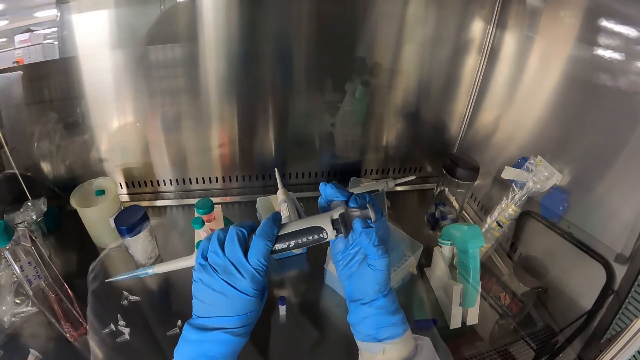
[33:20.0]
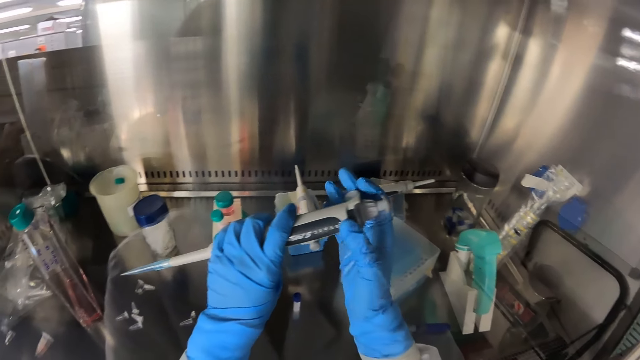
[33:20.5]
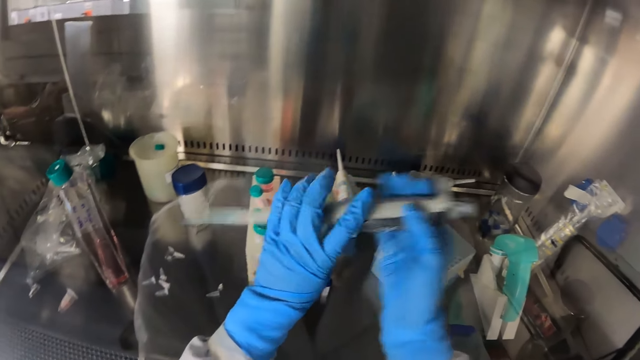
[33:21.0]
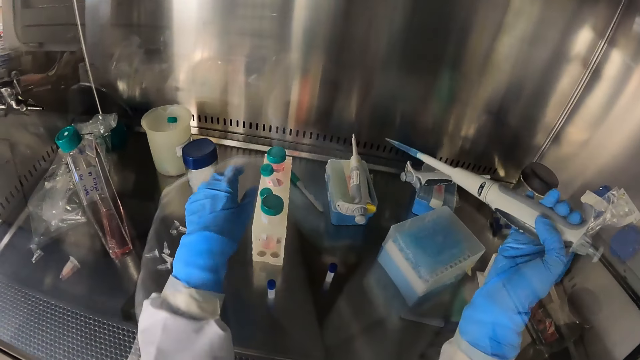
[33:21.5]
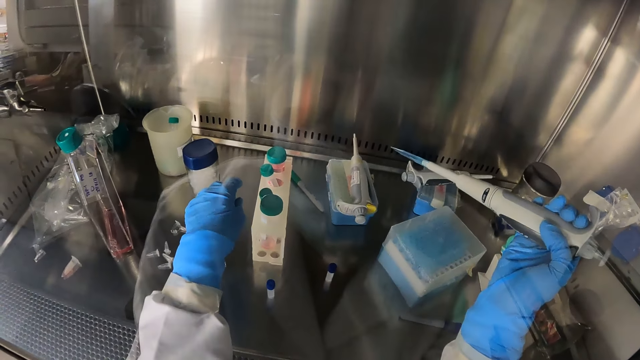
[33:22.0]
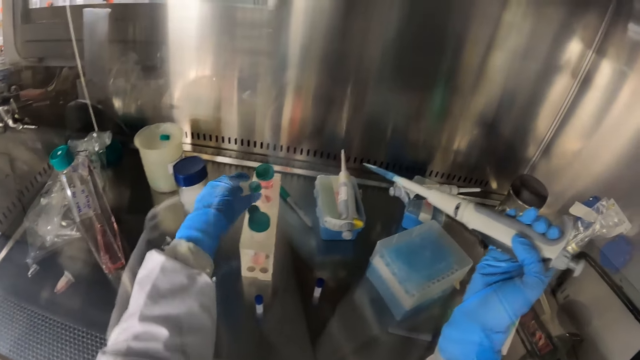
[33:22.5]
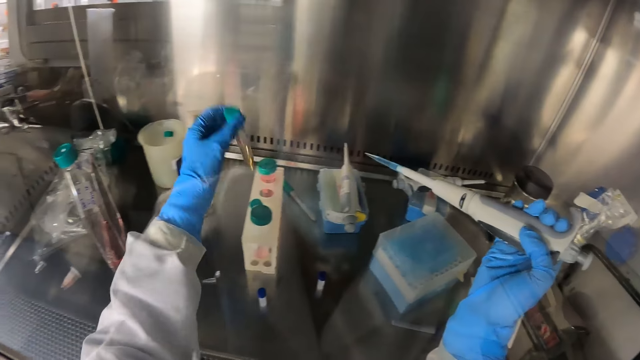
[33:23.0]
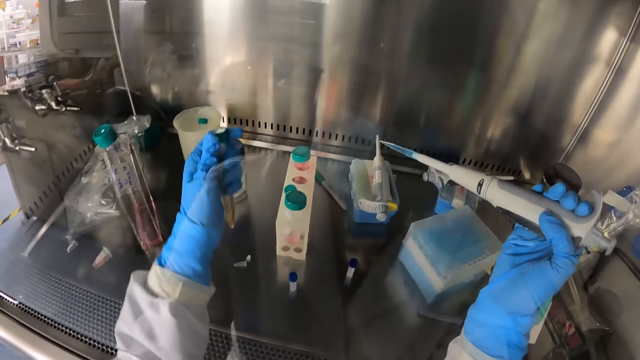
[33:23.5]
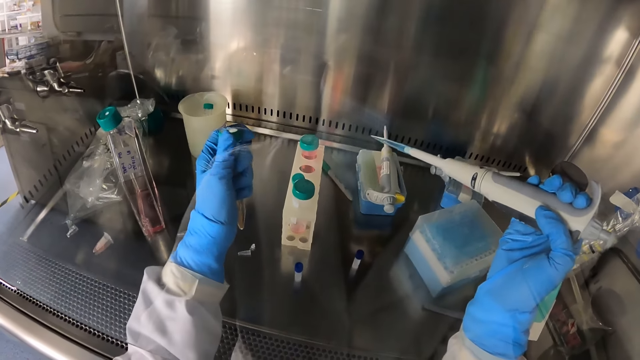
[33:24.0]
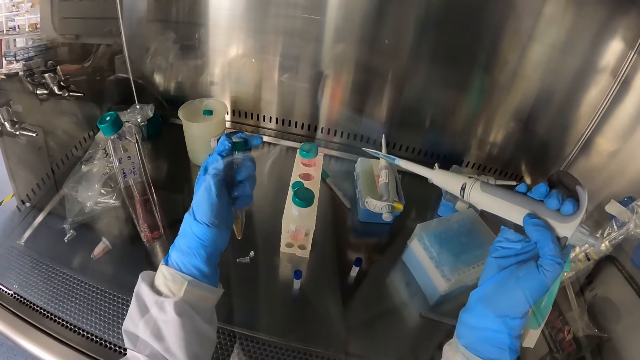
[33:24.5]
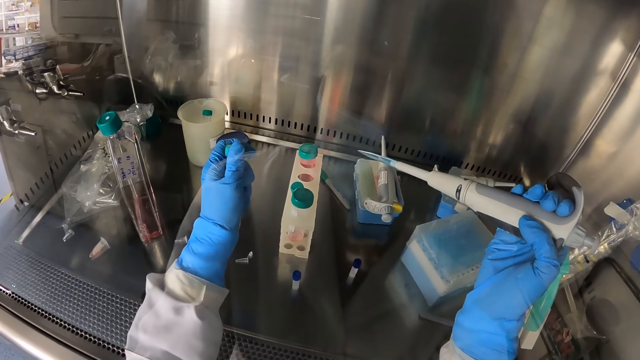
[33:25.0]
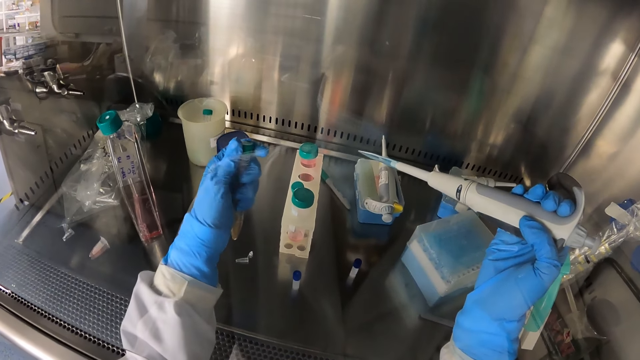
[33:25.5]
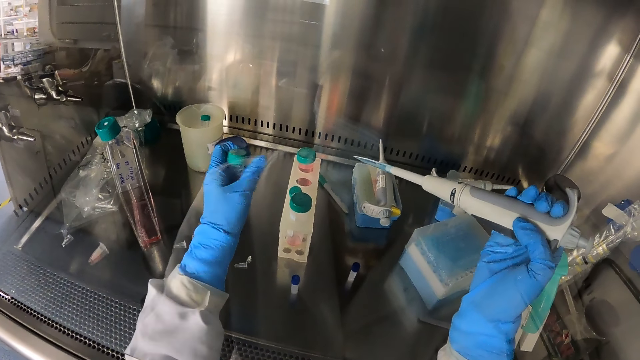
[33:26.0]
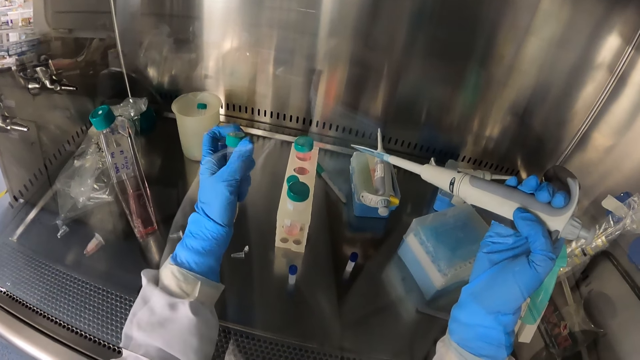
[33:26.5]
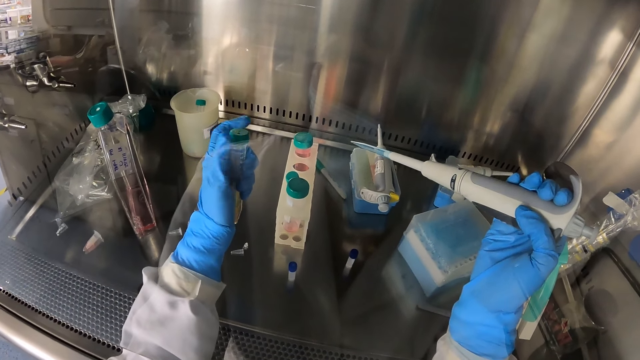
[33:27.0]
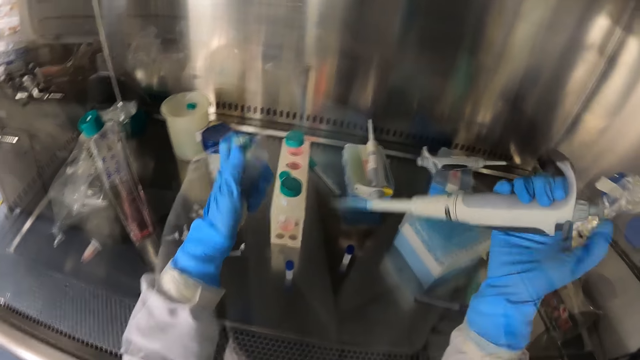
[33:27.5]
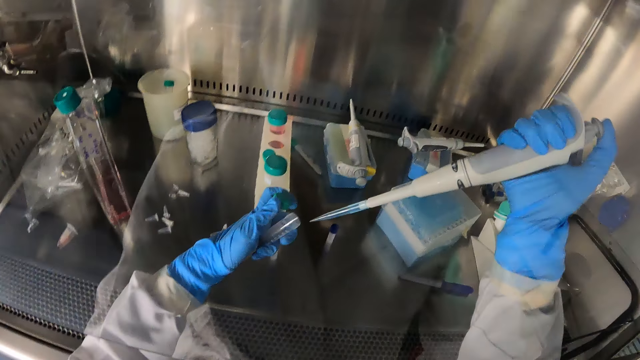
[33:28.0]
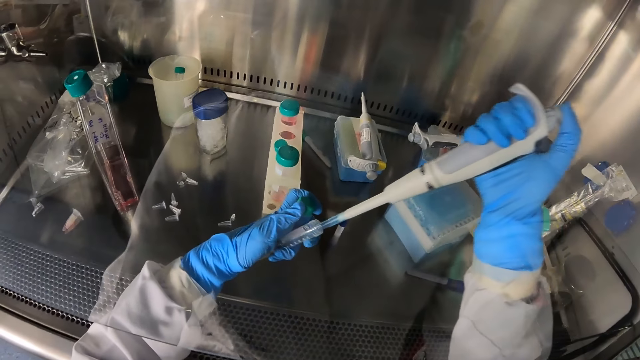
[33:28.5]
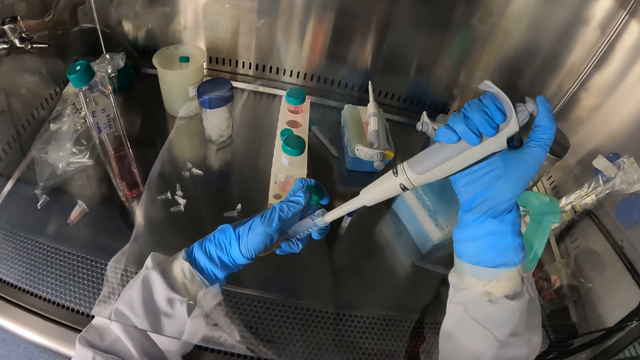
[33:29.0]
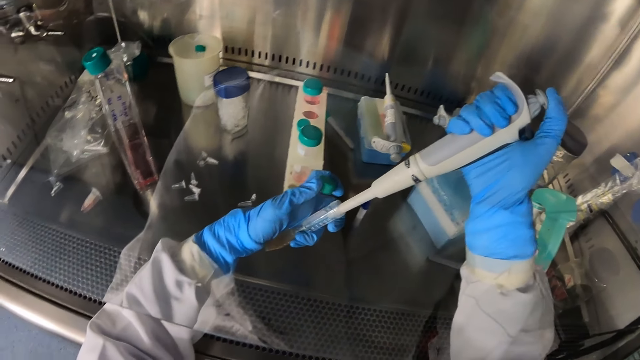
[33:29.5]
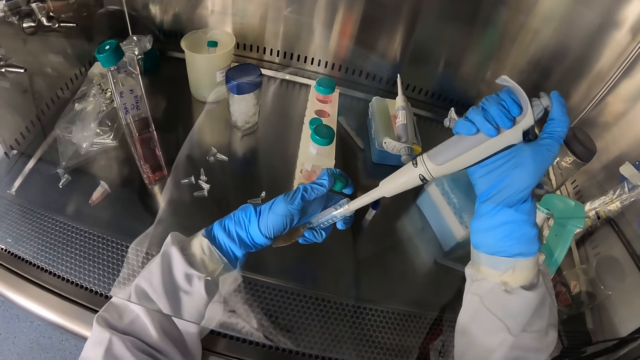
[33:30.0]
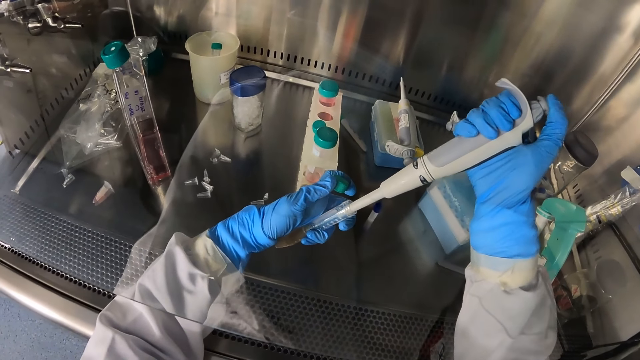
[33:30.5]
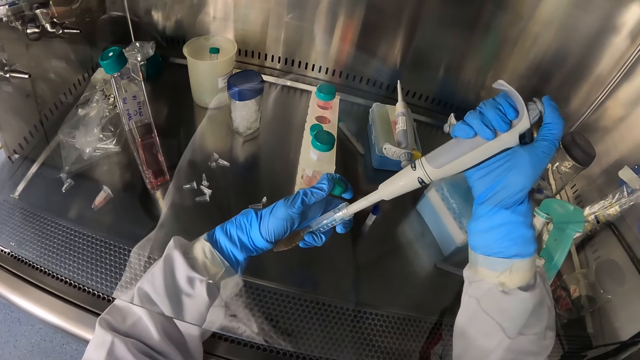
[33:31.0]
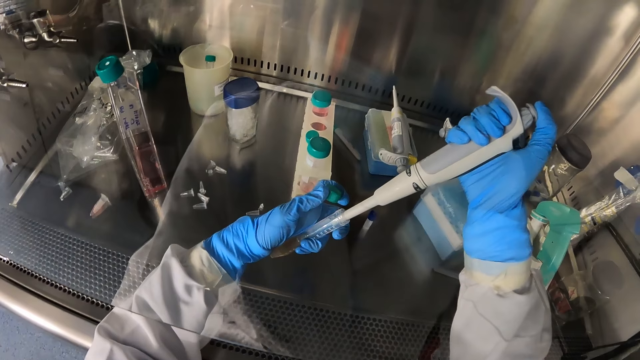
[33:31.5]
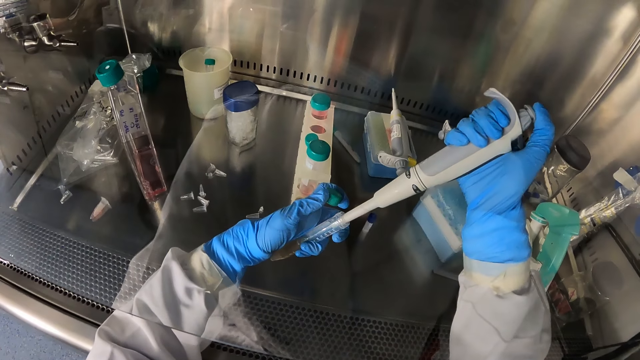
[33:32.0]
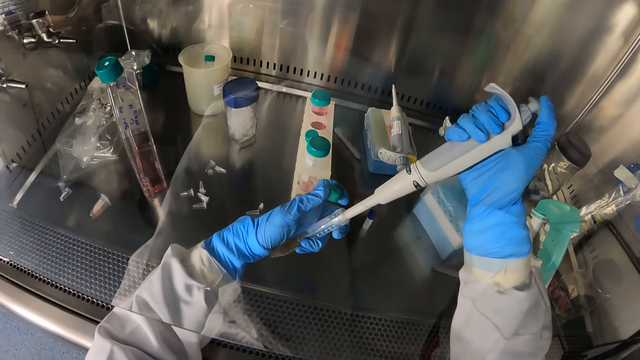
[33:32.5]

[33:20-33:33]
The camera wearer picks up a vacutainer tube from the test tube rack on the laboratory shelf with her left hand. She opens the vacutainer tube with her left hand. She puts the micropipette in her right hand in the vacutainer tube in her left hand. She draws some chemicals from the vacutainer tube in her left hand with the micropipette in her right hand.

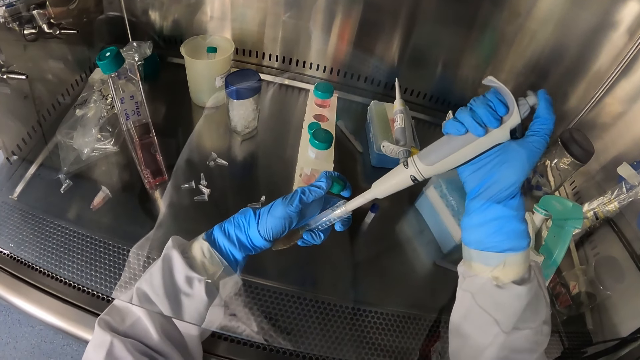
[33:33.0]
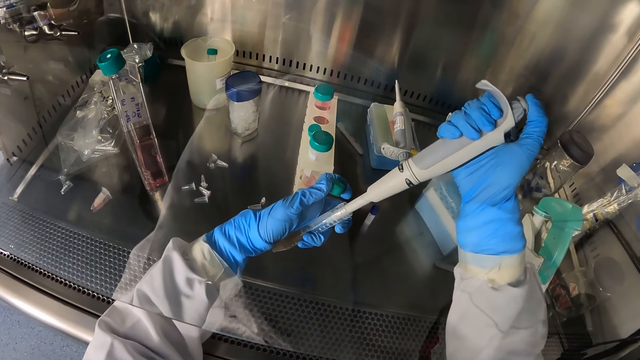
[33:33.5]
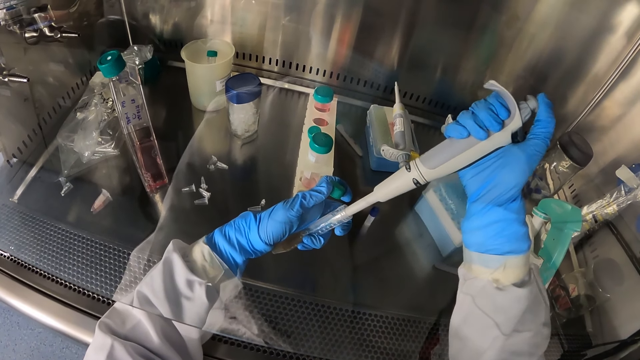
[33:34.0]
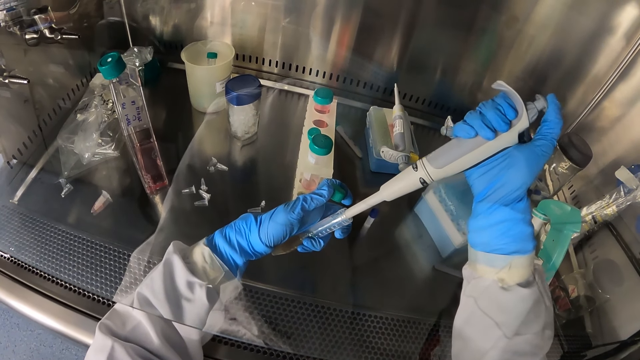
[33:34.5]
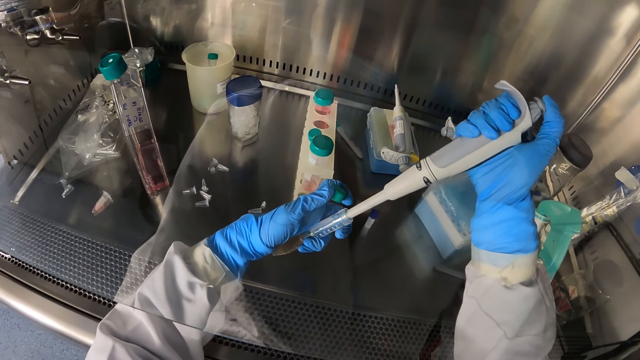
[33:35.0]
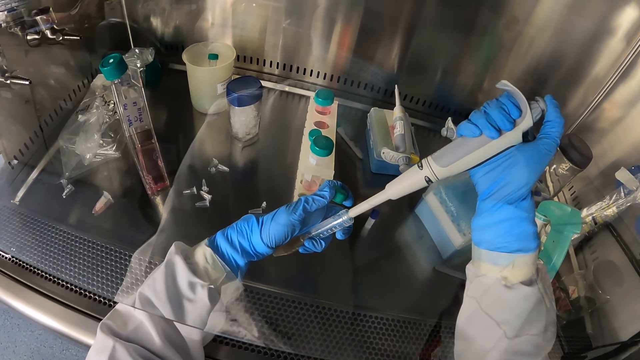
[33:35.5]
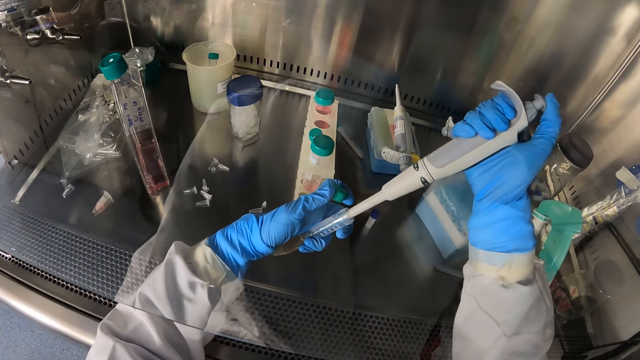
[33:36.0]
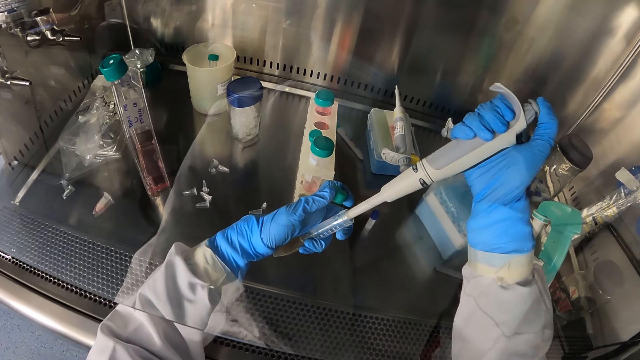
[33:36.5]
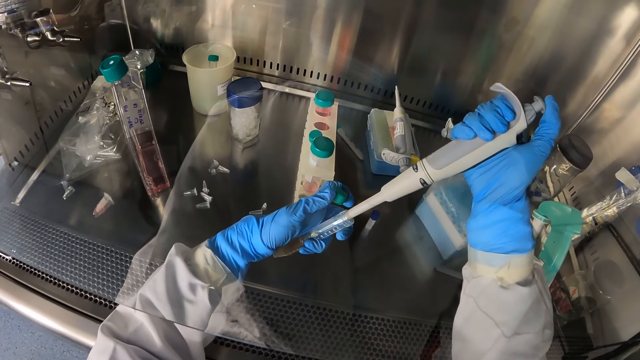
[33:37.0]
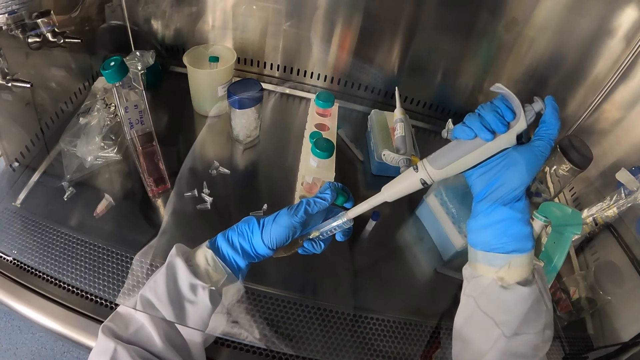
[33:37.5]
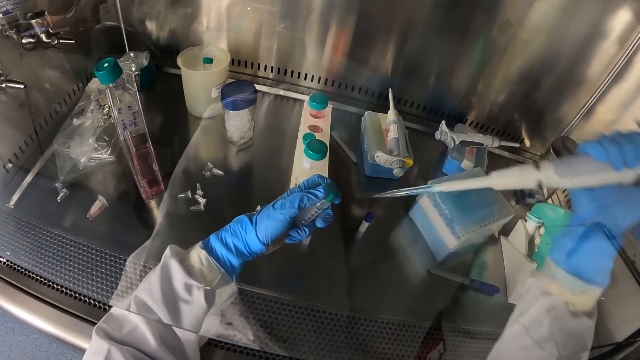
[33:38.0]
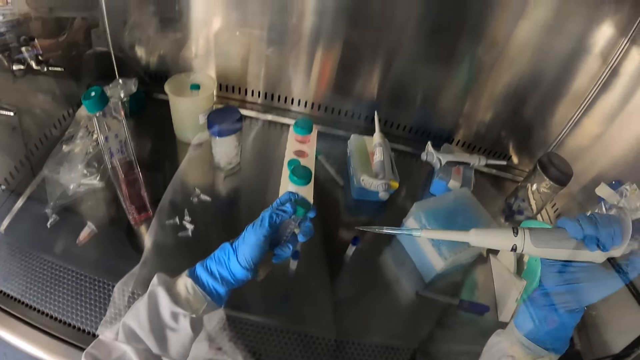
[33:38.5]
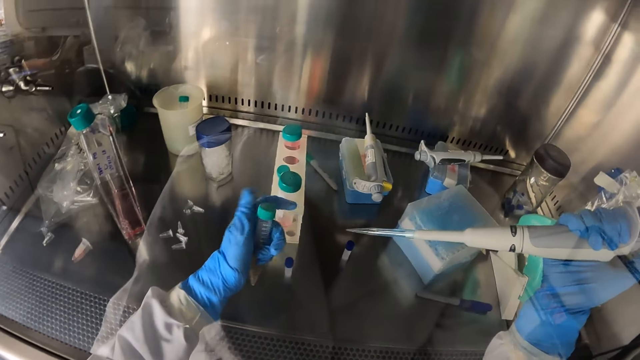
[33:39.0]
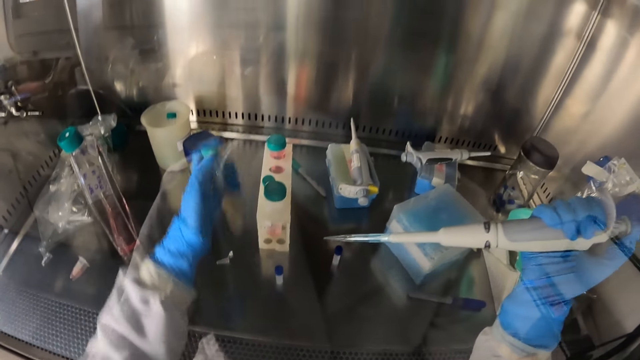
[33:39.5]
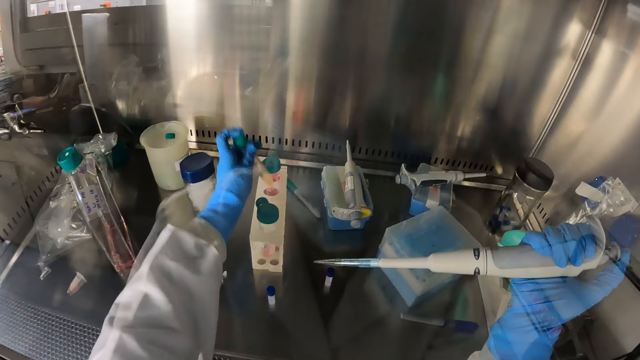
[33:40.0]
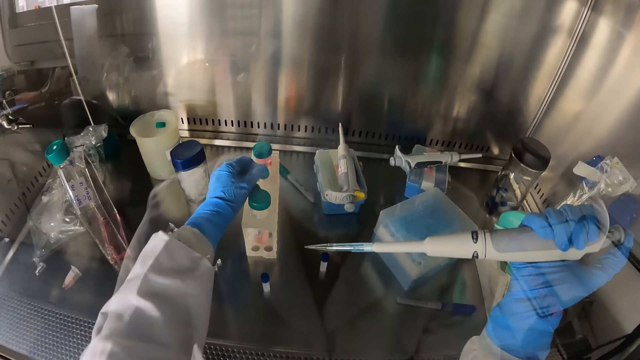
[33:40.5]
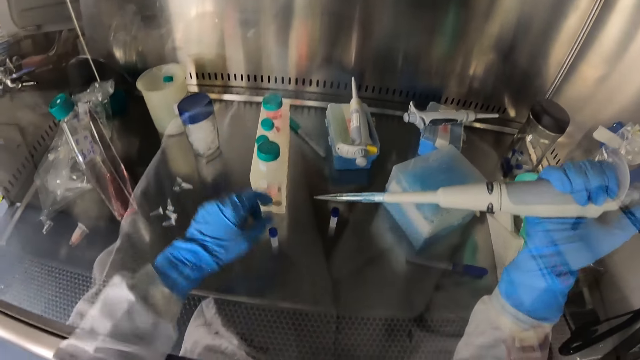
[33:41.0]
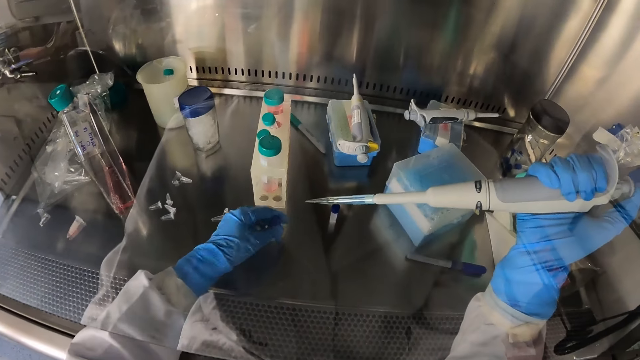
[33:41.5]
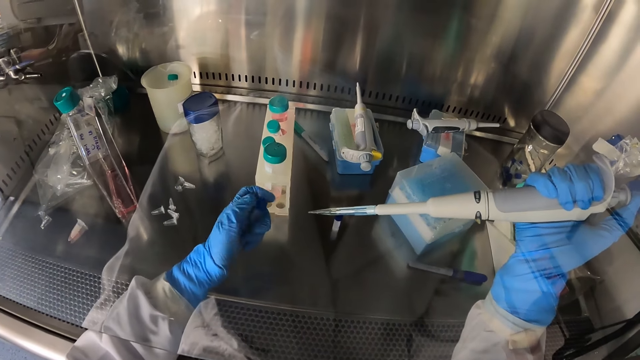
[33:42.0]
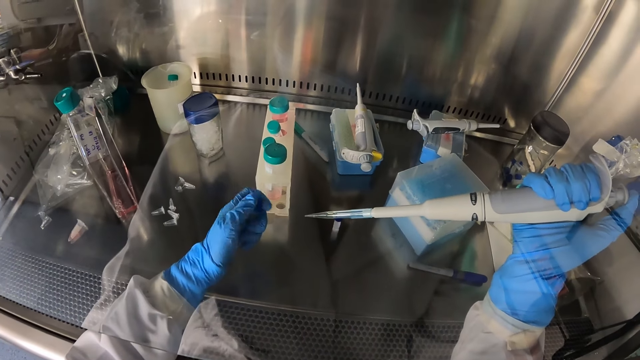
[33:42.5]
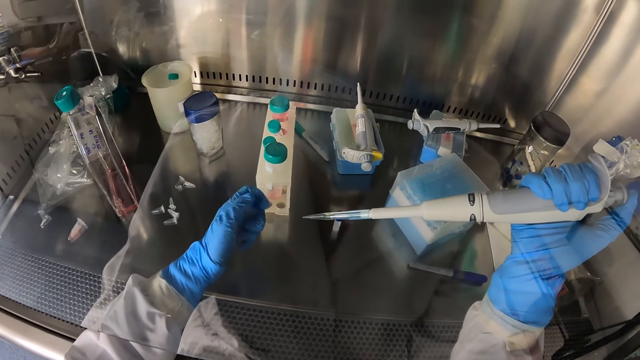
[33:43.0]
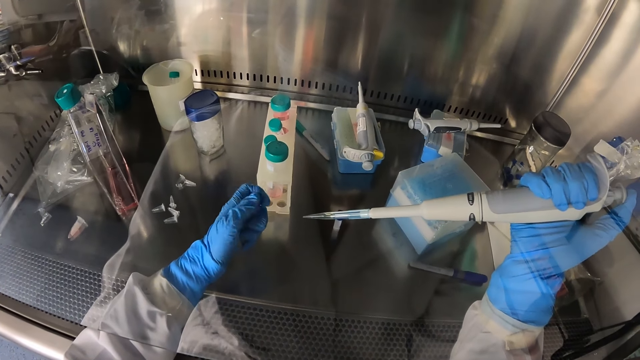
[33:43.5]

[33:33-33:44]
The camera wearer withdraws the micropipette in her right hand from the vacutainer tube in her left hand. She closes the vacutainer tube with her left hand. She places the vacutainer tube in a test tube rack with her left hand. She picks up a test tube from the laboratory shelf with her left hand. She opens the test tube with her left hand.
